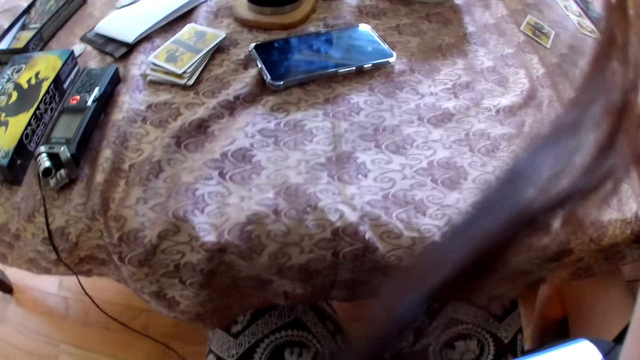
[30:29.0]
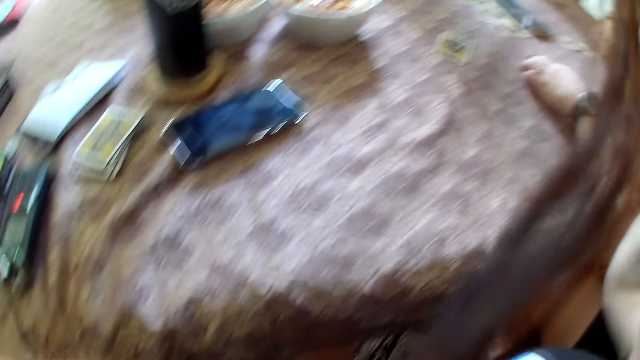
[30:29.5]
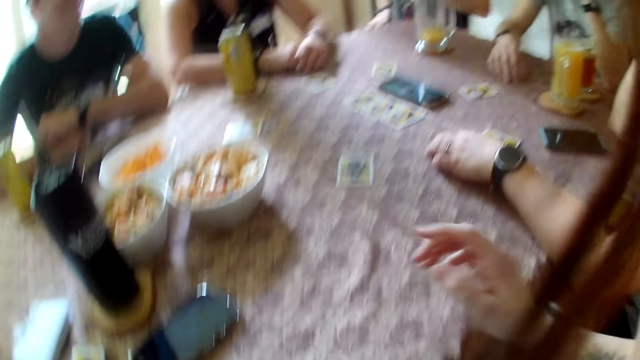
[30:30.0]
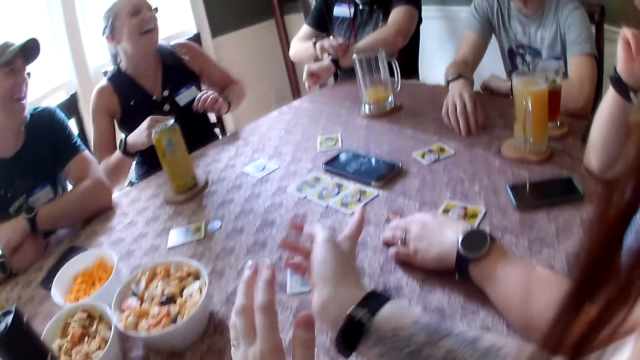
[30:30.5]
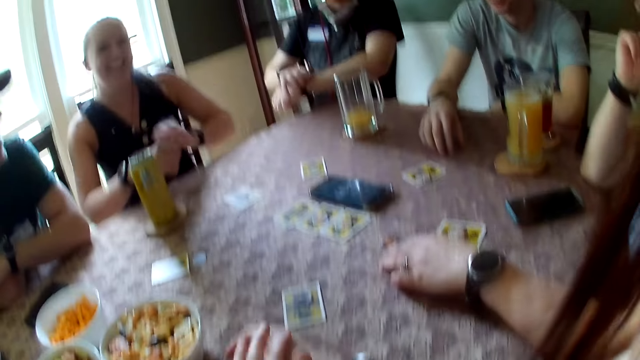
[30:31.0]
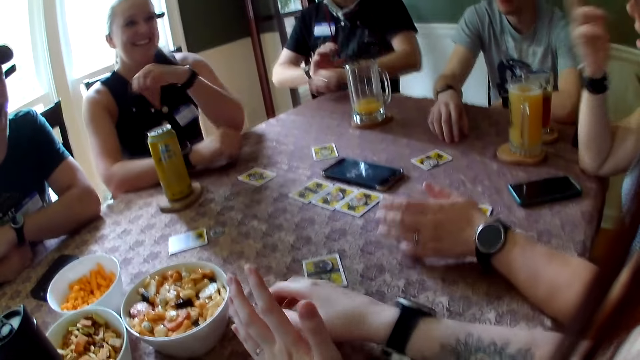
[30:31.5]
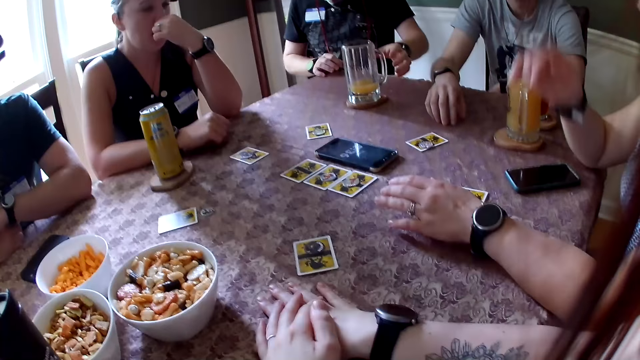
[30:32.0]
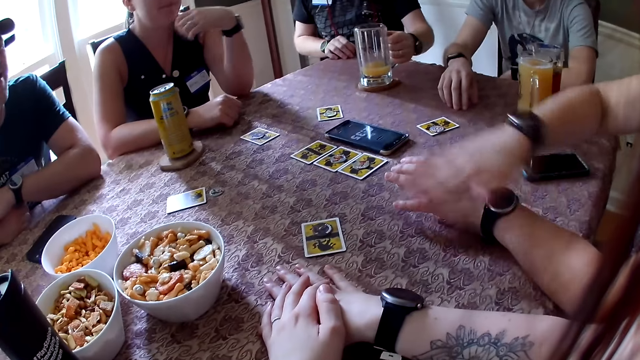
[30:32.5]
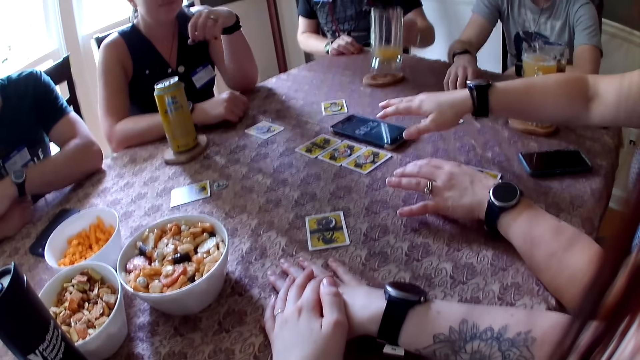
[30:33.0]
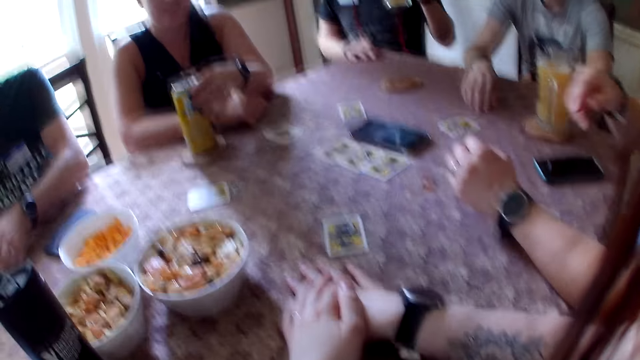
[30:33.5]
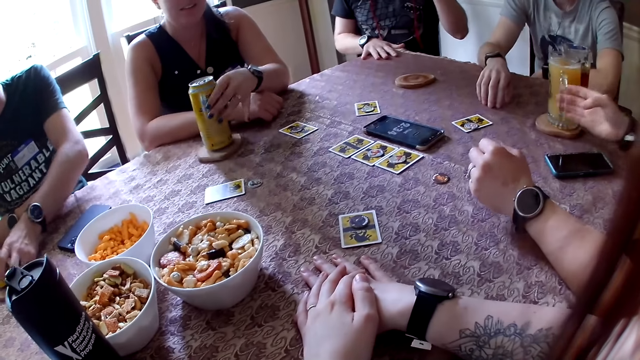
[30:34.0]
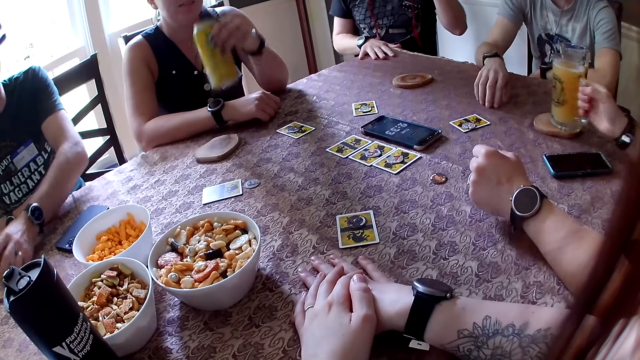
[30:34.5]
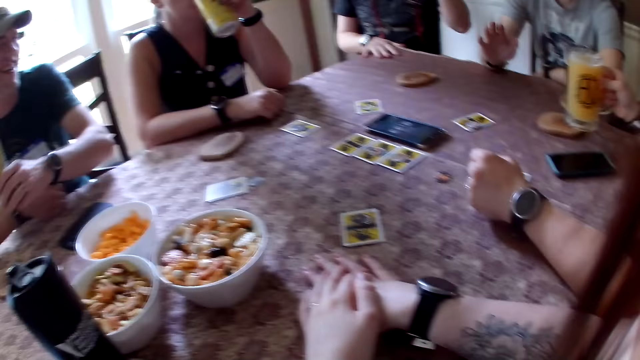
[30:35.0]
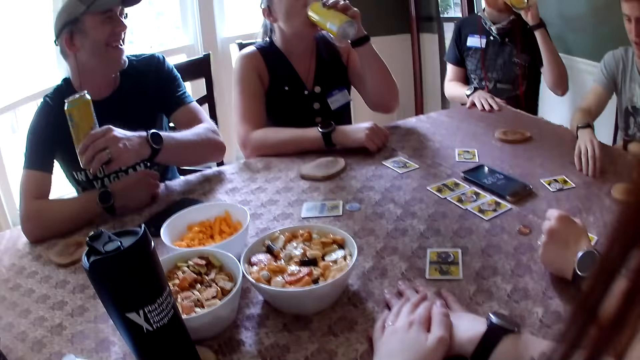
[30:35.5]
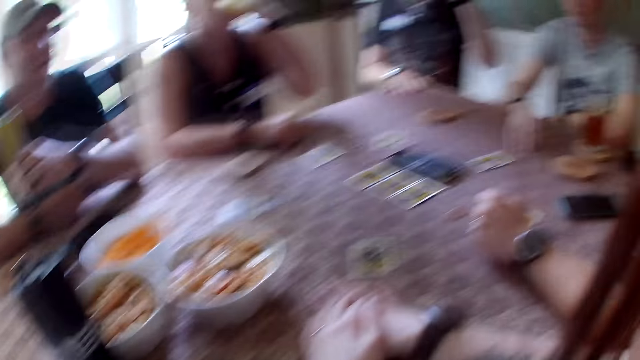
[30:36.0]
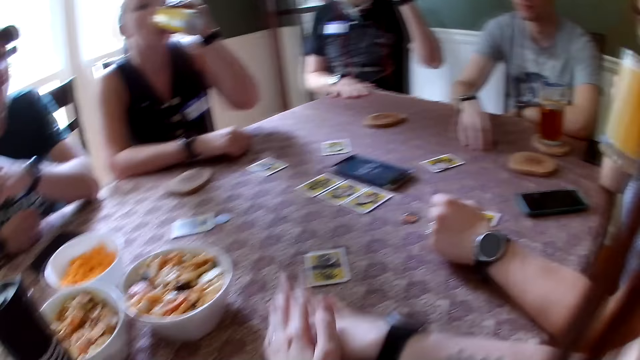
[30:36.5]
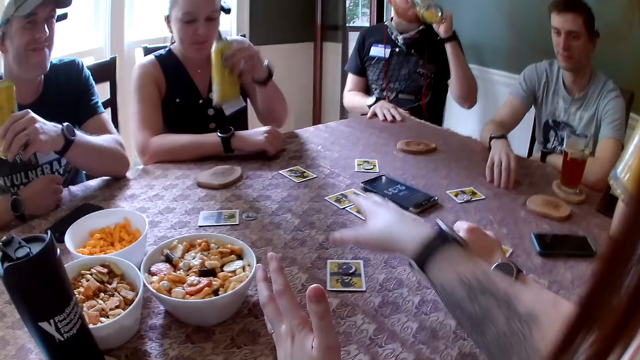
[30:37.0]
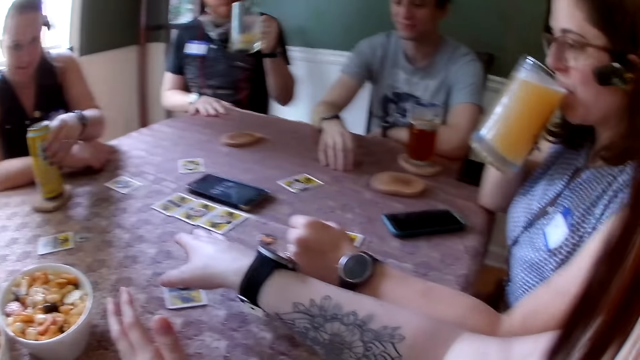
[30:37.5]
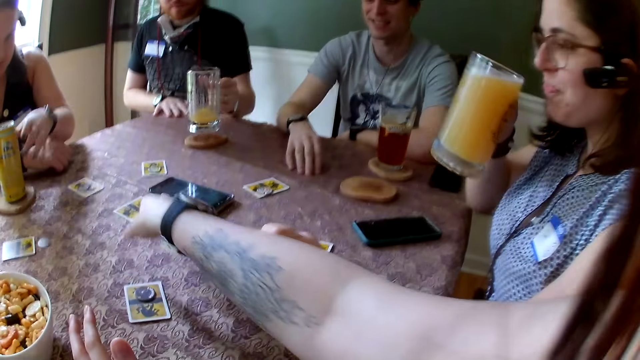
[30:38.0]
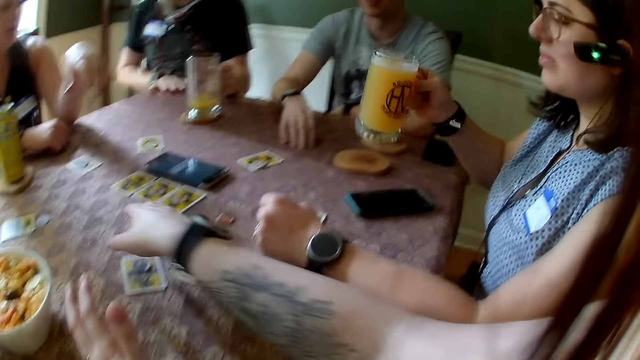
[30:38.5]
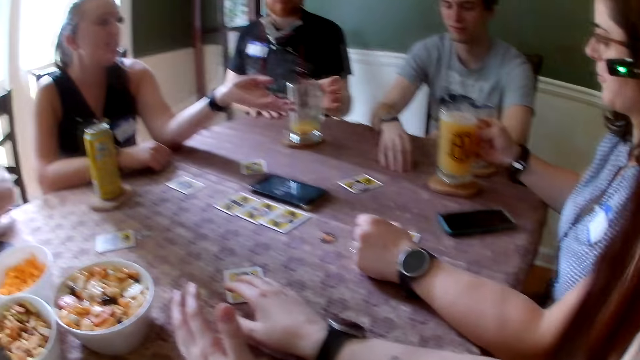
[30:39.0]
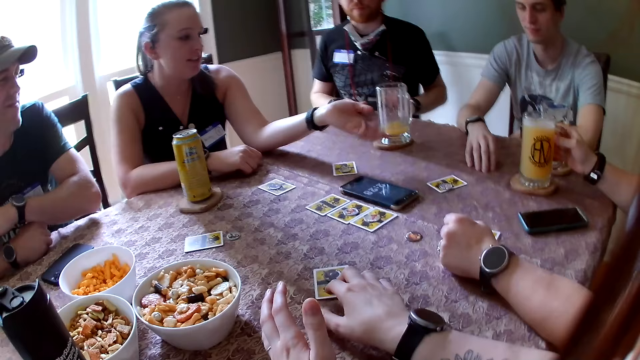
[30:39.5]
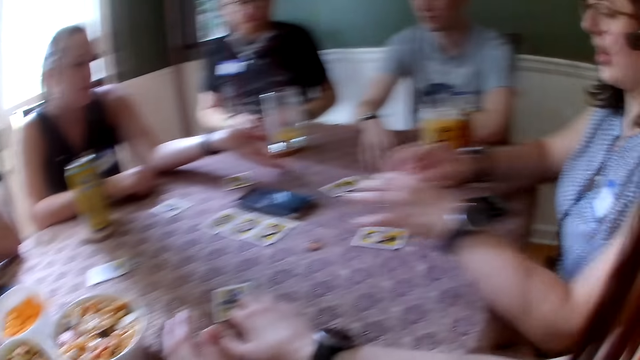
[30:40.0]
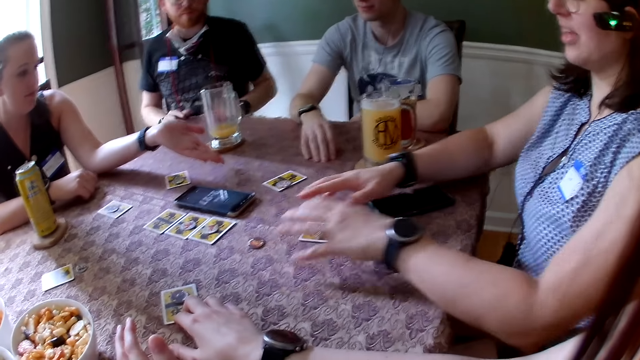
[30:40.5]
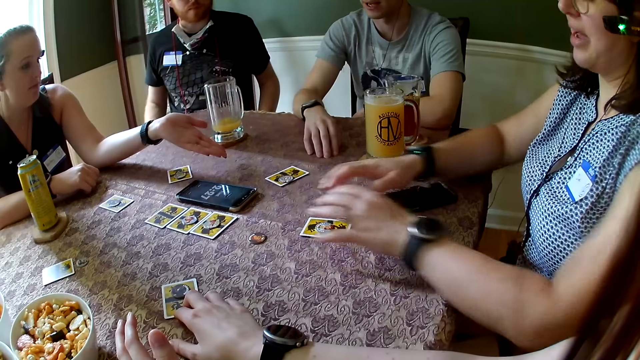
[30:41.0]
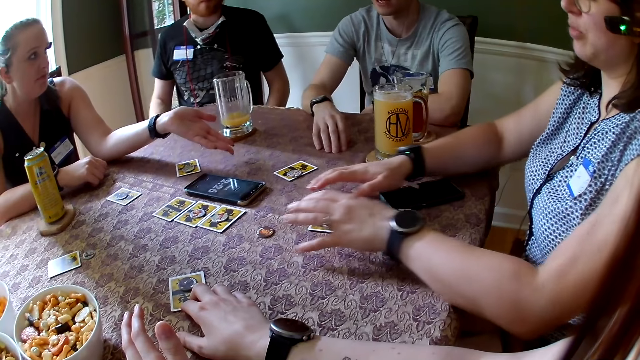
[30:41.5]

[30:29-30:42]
The first woman laughs and leans back on the chair. The third man adjusts the watch on his left wrist with his right hand. The camera wearer places her hands together on the table. The first woman rests her right arm on the table. The other woman converses with the third man, the second man, the first man, the first woman and the camera wearer. The first woman rests her left elbow on the table. The other woman gesticulates with both hands. The third man picks up the glass cup from the coaster on the table with his left hand. The first woman picks up the can from the coaster on the table with her left hand. The first man picks up the can from the coaster on the table with his left hand. The other woman picks up the glass cup from the coaster on the table with her right hand. The second man converses with the third man, the first woman, the first man, the camera wearer and the other woman, and gesticulates with his right hand. The first woman drinks from the can in her left hand. The third man drinks from the glass cup in his left hand. The camera wearer interacts with the other woman and the second man, and converses with the third man, the first woman and the first man. The other woman drinks from the glass cup in her right hand. The camera wearer stretches her right hand over the table. The first woman drops the can on the coaster on the table with her left hand. The third man drops the glass cup on the coaster on the table with his left hand. The camera wearer stretches her right hand over the table. The other woman drops the glass cup on the coaster on the table with her right hand. The first woman gesticulates with her left hand and interacts with the second man. The camera wearer touches a card on the table with her right hand. The other woman gesticulates with both hands and converses with the second man, the third man, the first woman, the first man and the camera wearer.

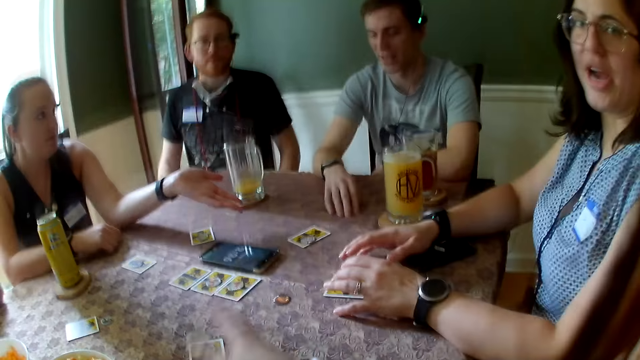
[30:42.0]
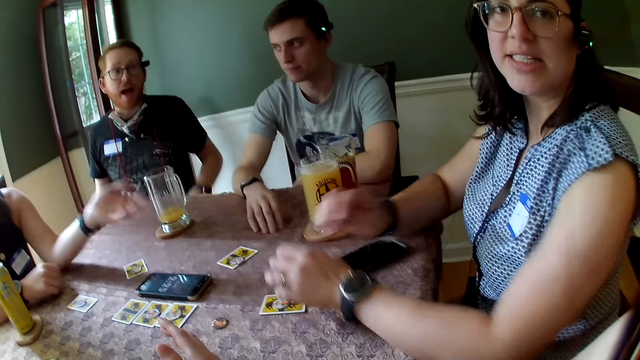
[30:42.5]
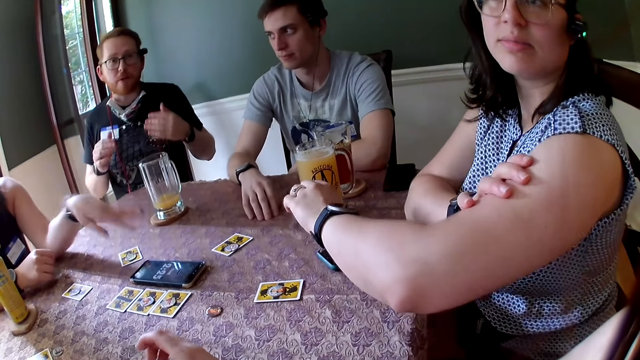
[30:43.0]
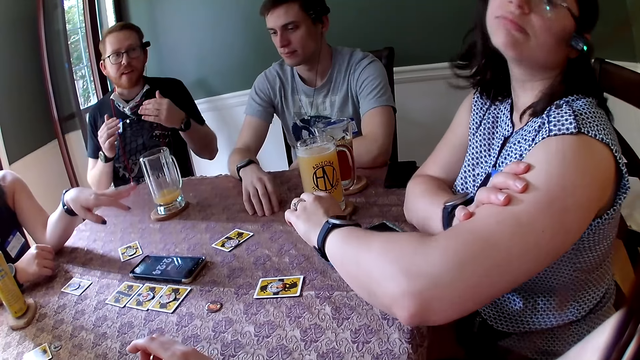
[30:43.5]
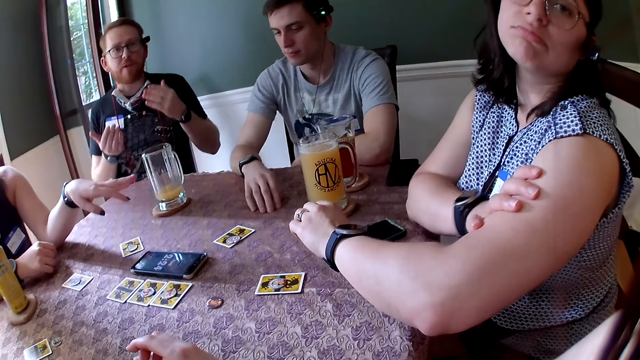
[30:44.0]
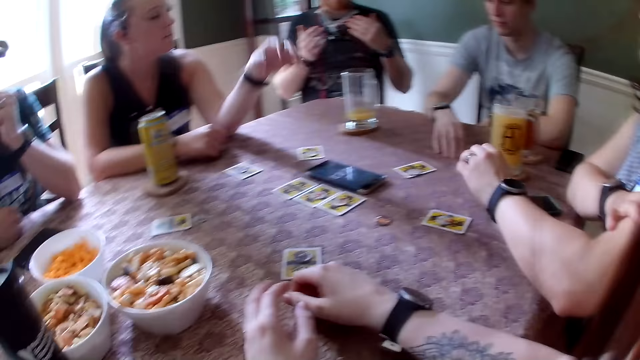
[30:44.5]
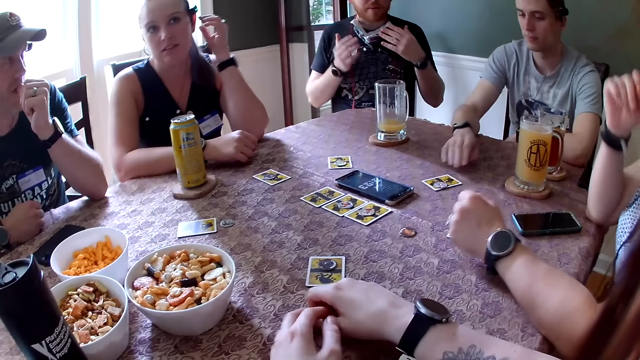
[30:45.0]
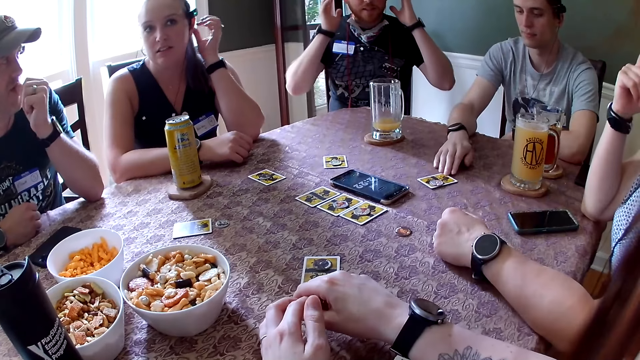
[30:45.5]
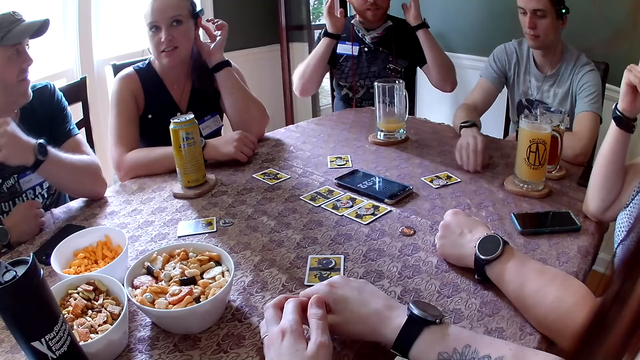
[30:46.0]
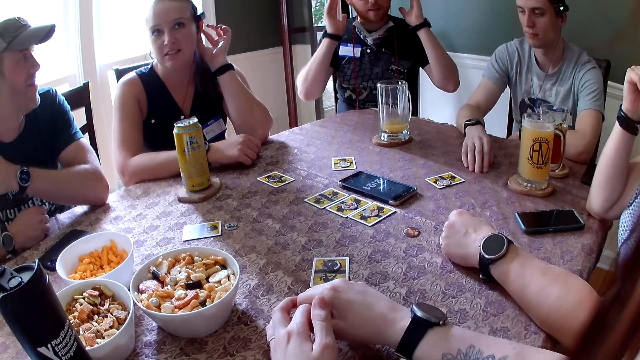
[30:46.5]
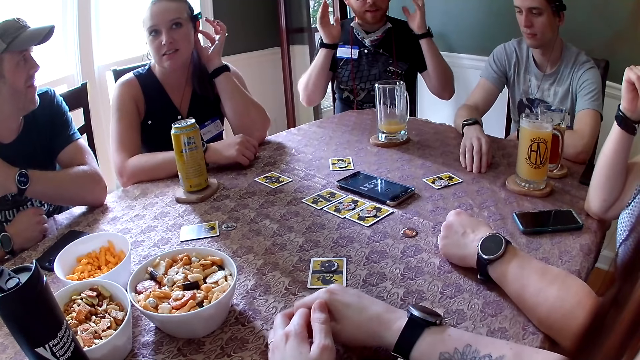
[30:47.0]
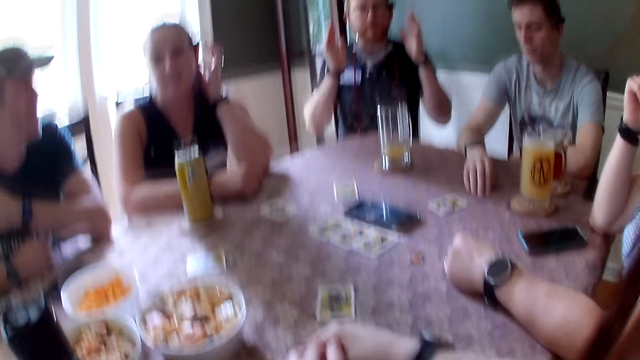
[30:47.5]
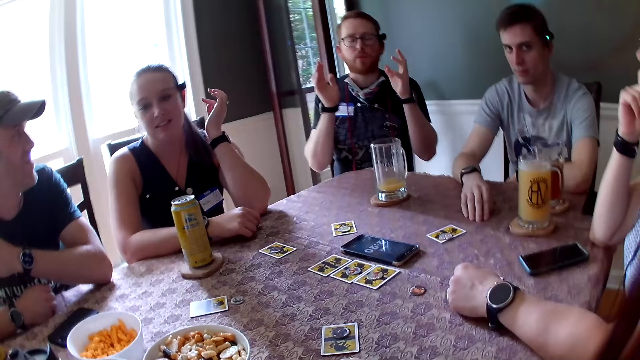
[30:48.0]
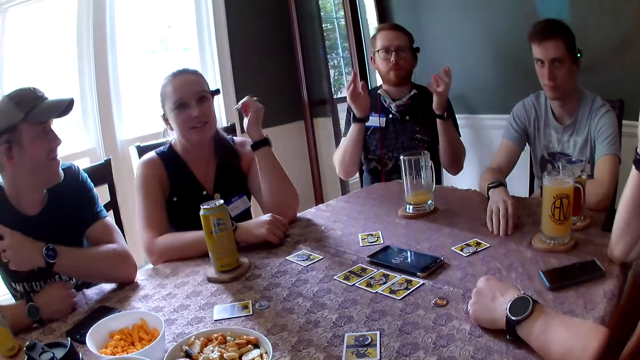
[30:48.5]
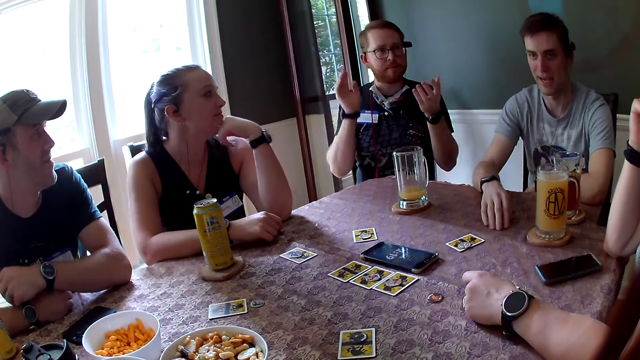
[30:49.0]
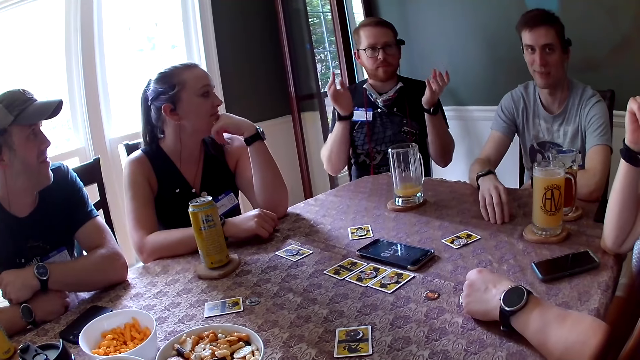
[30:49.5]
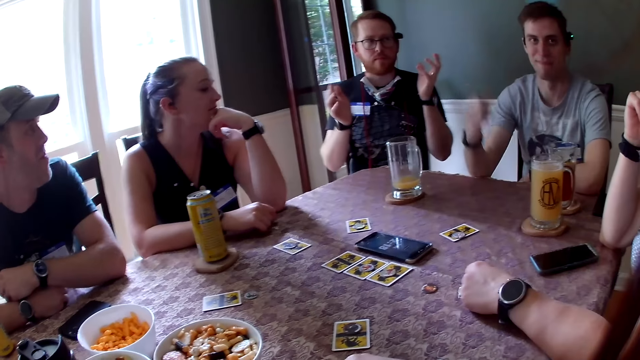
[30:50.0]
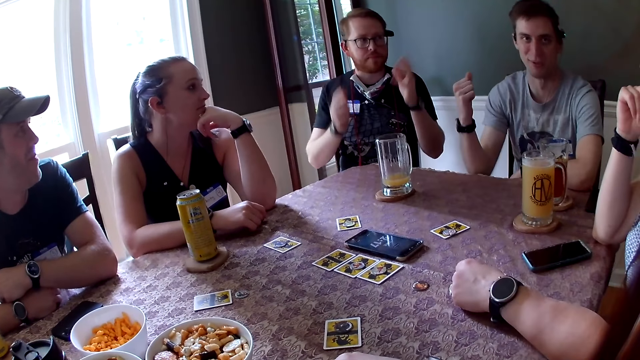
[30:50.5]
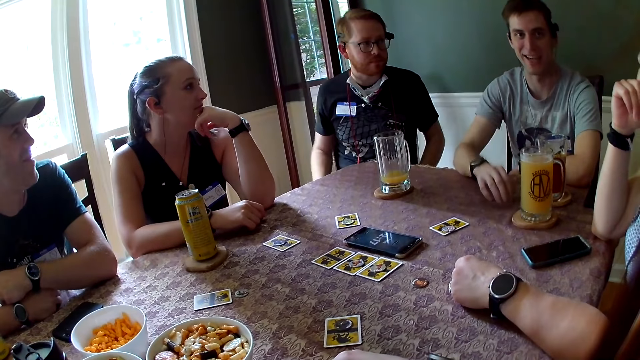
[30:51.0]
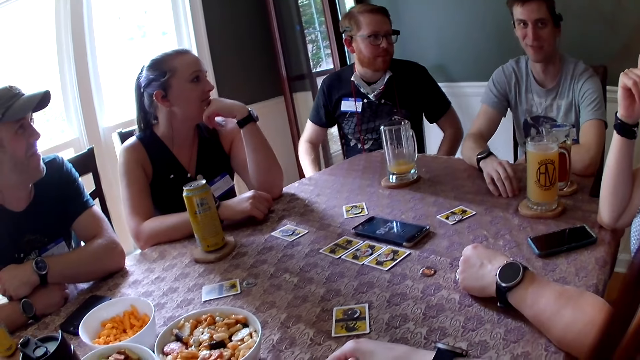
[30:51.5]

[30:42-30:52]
The camera wearer interacts with the other woman. The third man gesticulates with both hands and converses with the first woman, the first man, the camera wearer, the other woman and the second man. The other woman touches her left arm with her right hand. The first woman gesticulates with her left hand. The other woman places her left arm on the table and raises her right hand. The camera wearer holds her left hand with her right hand. The second man moves a card on the table with his right hand. The first woman touches her hair with her left hand. The first man bites his left thumb. The camera wearer interacts with the third man. The first woman rests her left hand on her chin. The second man interacts with the camera wearer.
